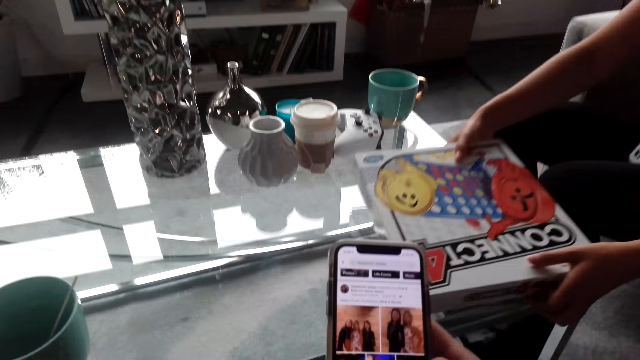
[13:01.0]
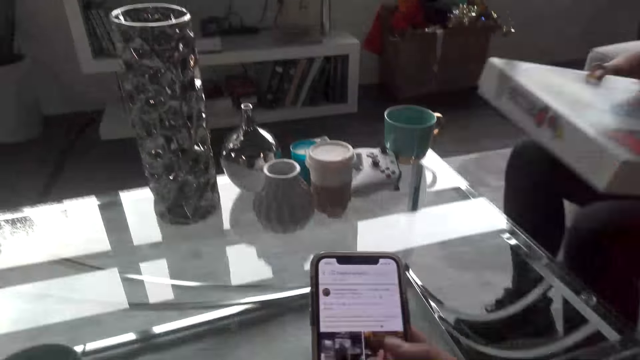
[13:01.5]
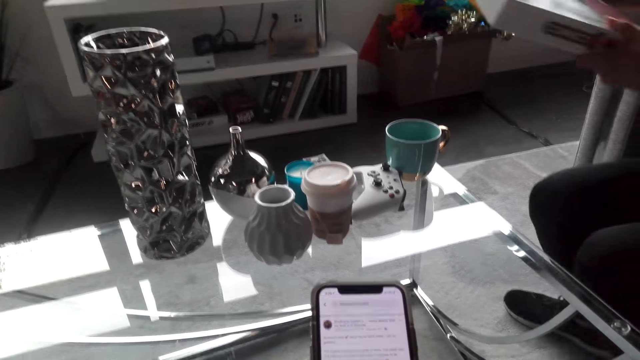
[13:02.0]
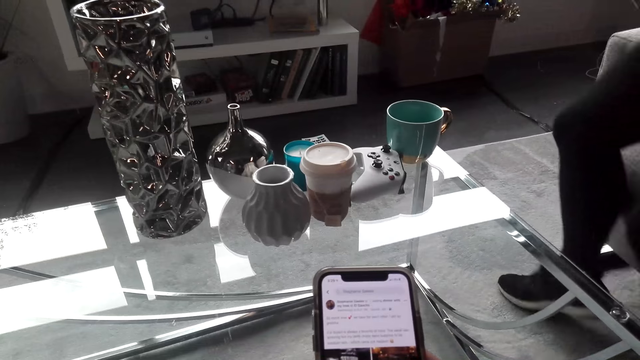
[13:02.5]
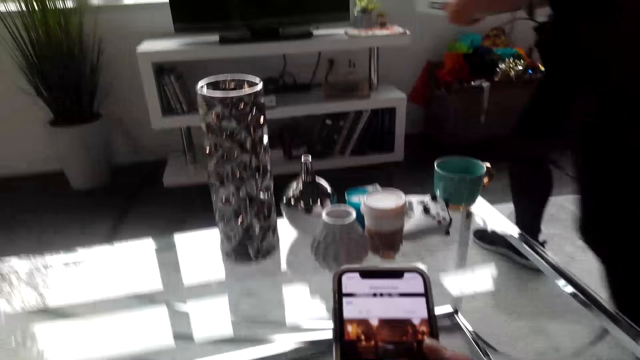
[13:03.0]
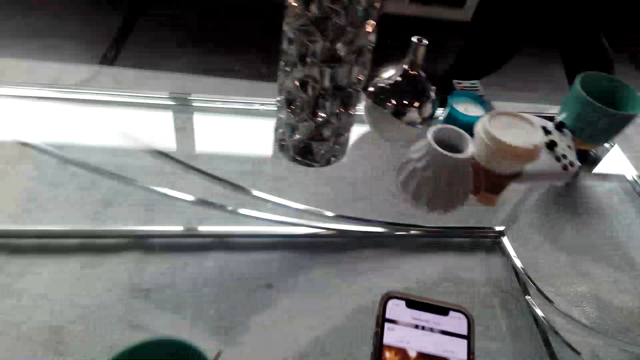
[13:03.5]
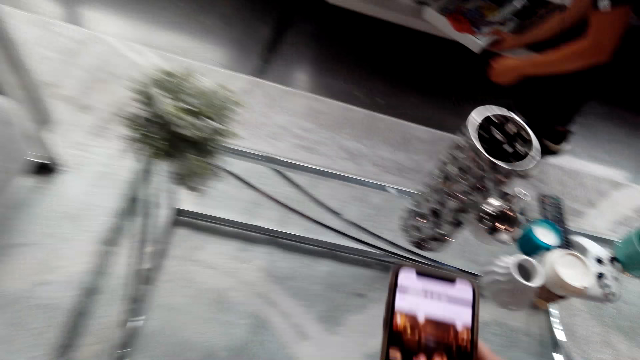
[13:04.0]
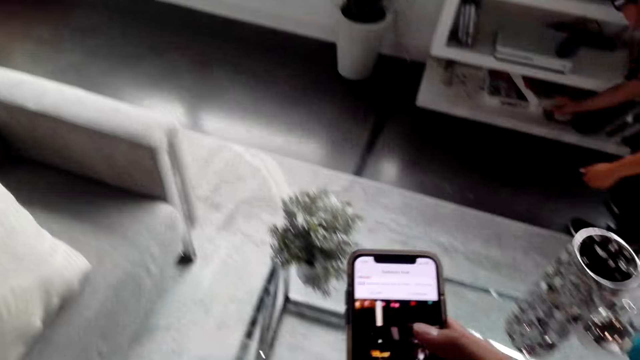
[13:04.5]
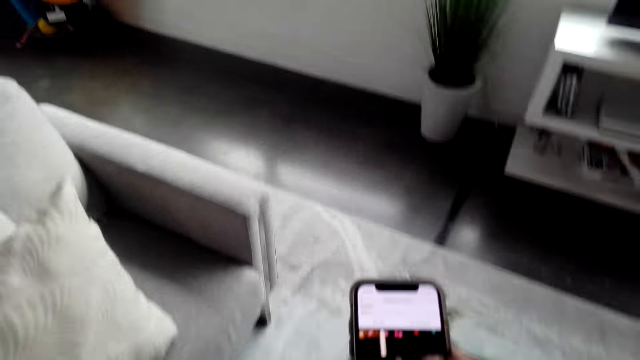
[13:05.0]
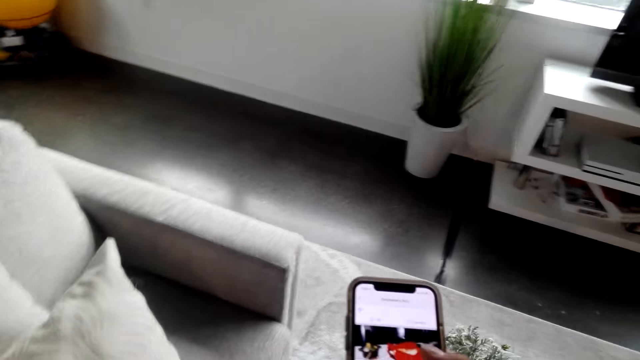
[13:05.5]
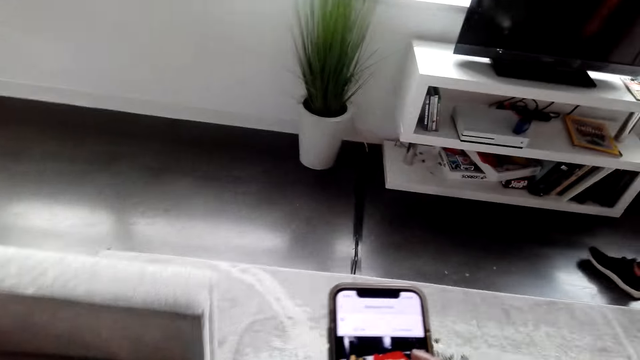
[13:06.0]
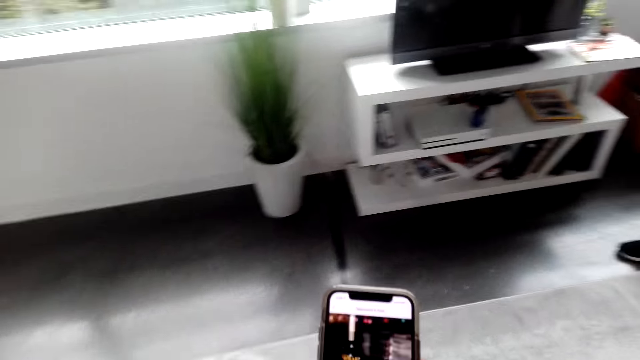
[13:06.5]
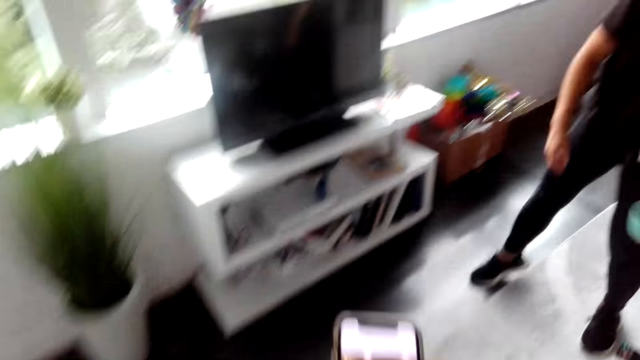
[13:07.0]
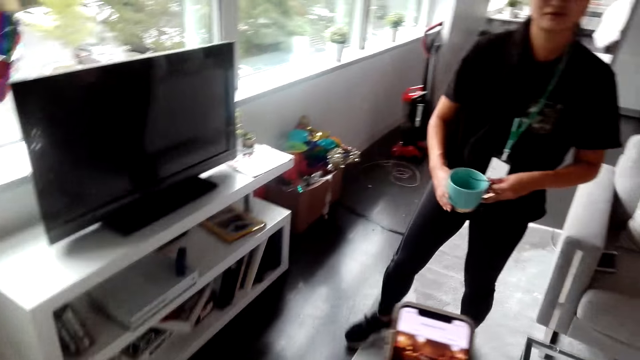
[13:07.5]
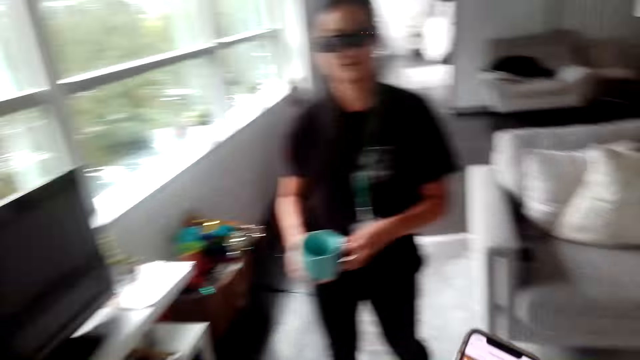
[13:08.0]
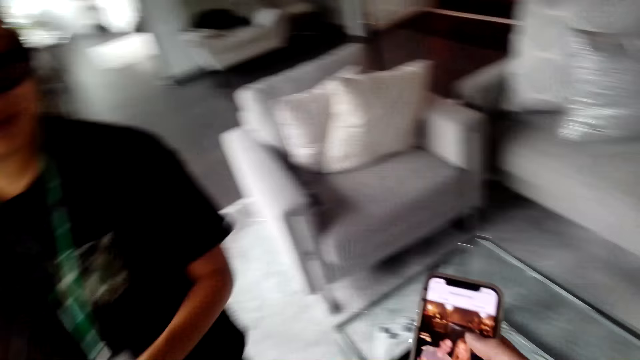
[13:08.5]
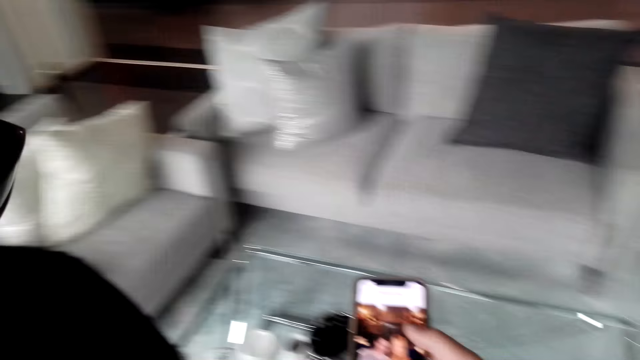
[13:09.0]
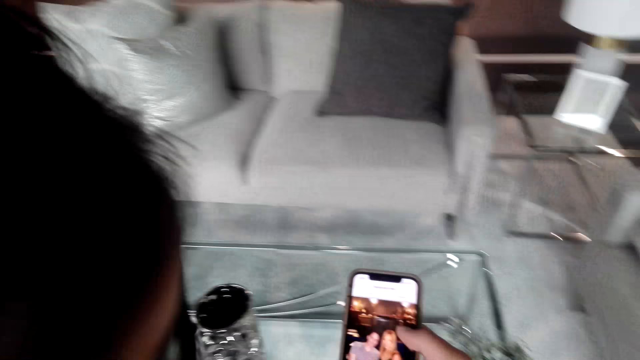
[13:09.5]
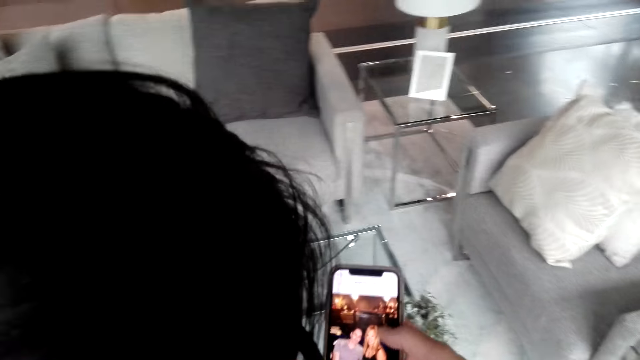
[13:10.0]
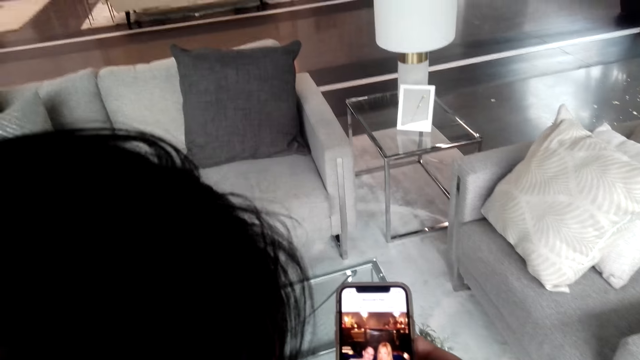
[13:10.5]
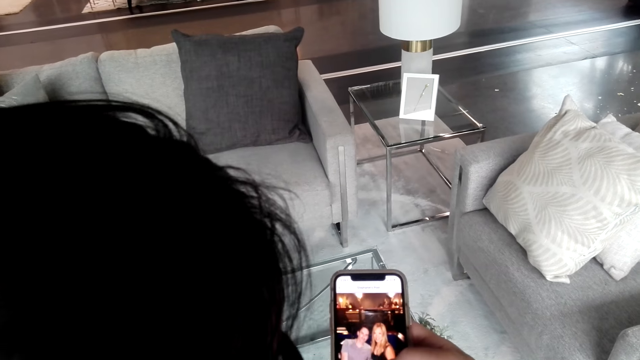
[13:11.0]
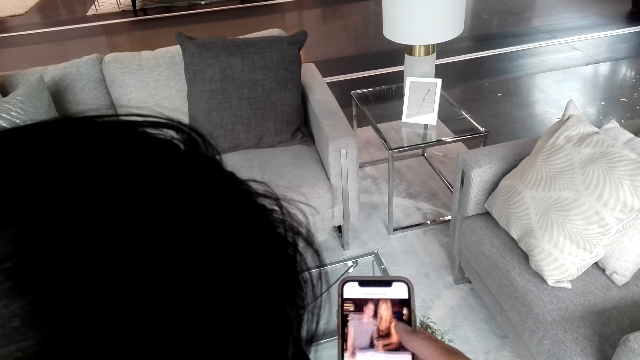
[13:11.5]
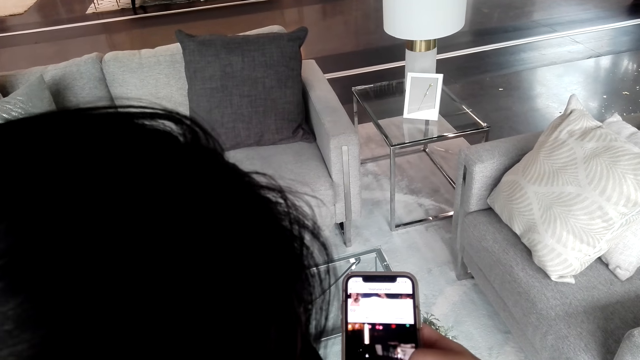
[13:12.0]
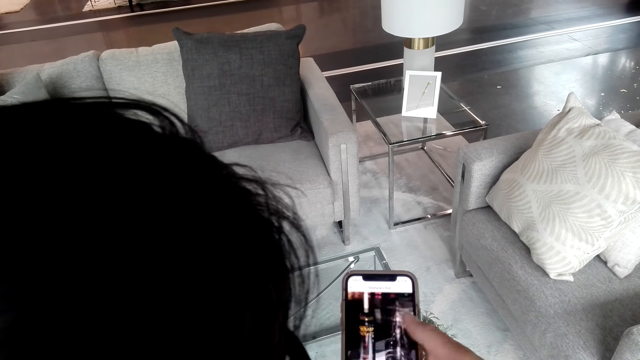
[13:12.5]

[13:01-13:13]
The camera wearer uses the phone. The lady moves around. The lady puts a box in the stand. The camera wearer uses the phone. They show the lady the phone. They interact with the lady.

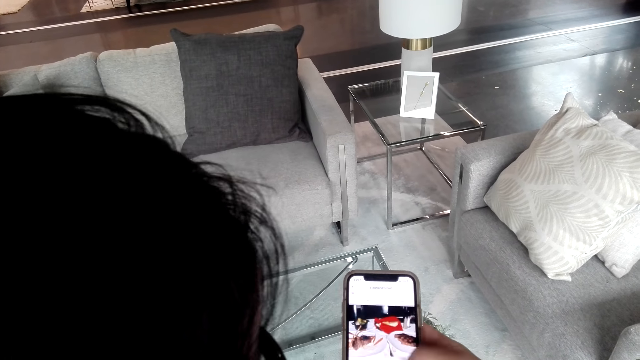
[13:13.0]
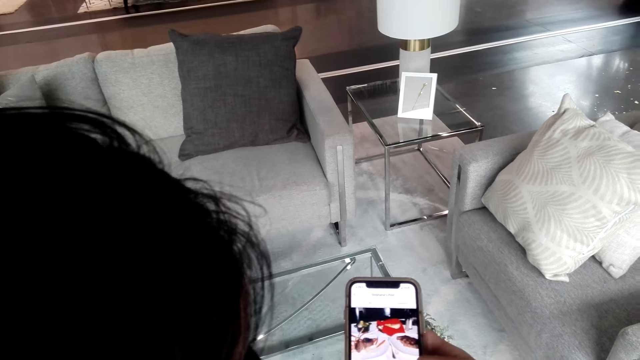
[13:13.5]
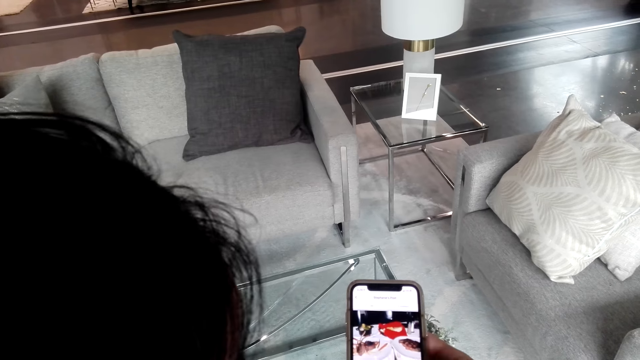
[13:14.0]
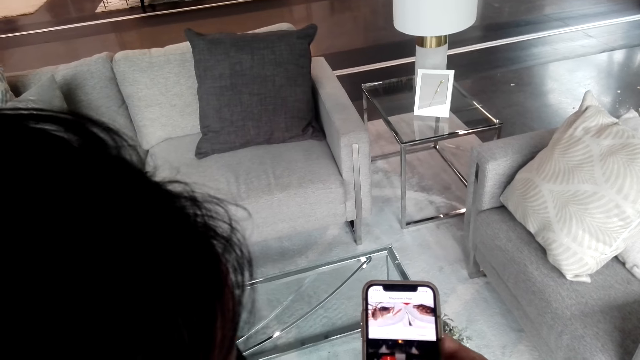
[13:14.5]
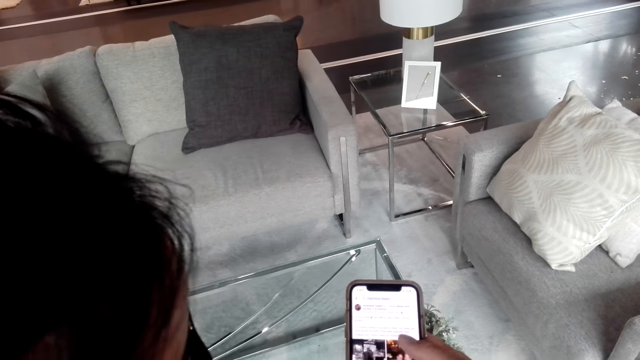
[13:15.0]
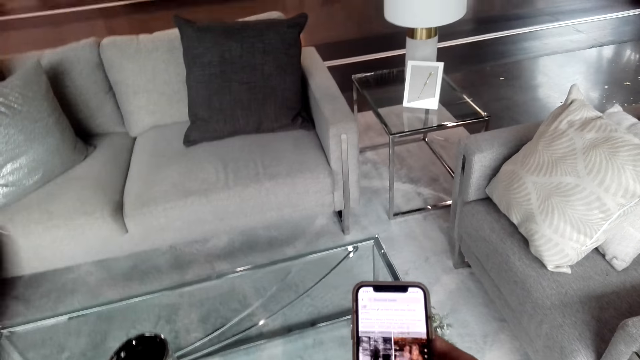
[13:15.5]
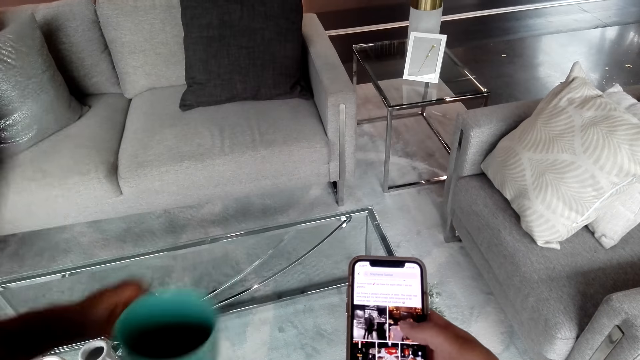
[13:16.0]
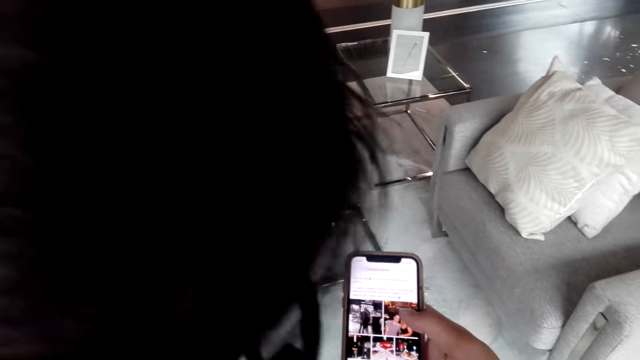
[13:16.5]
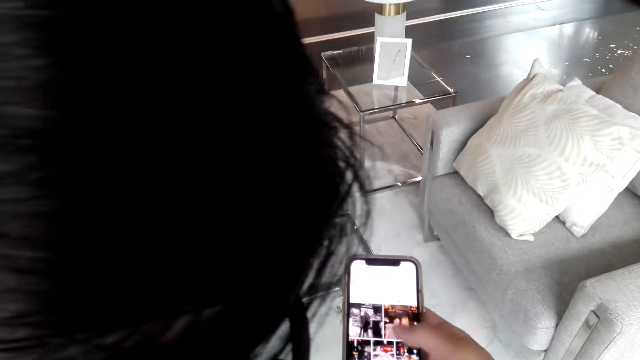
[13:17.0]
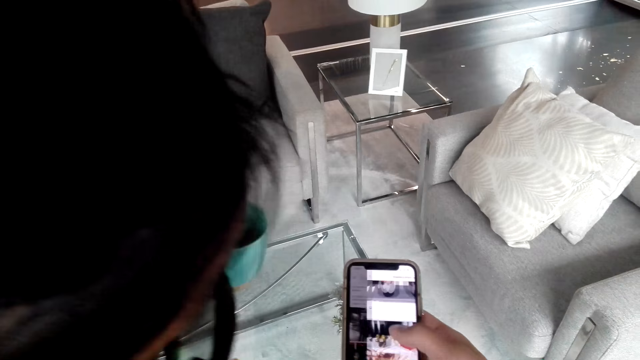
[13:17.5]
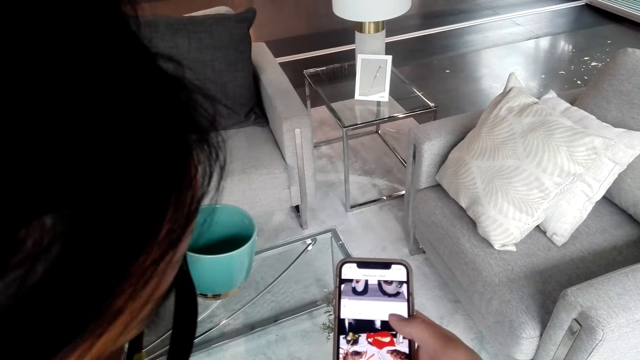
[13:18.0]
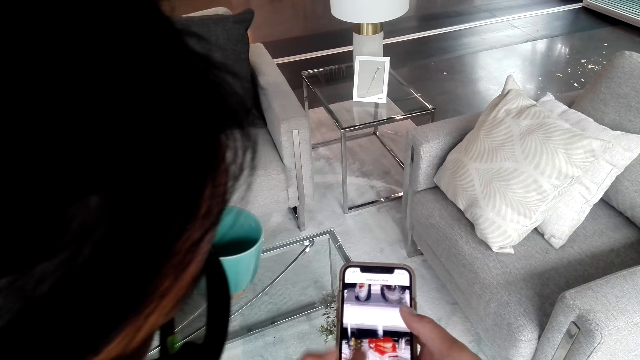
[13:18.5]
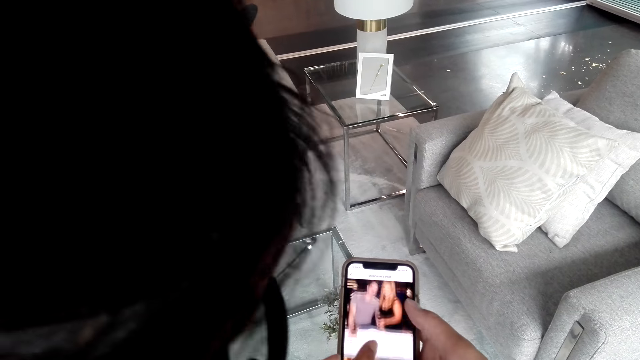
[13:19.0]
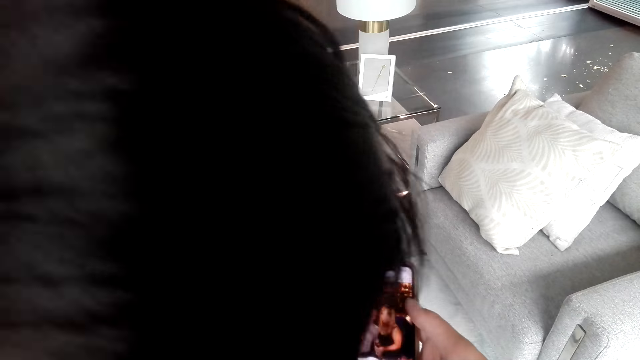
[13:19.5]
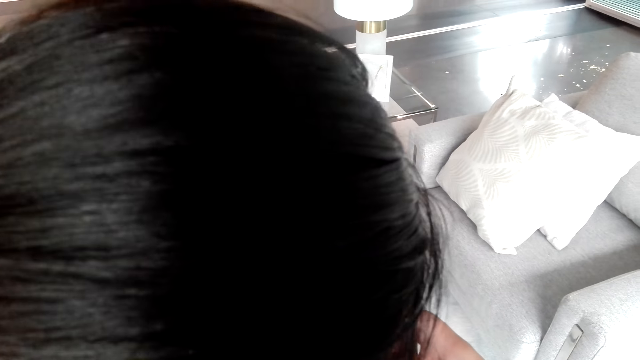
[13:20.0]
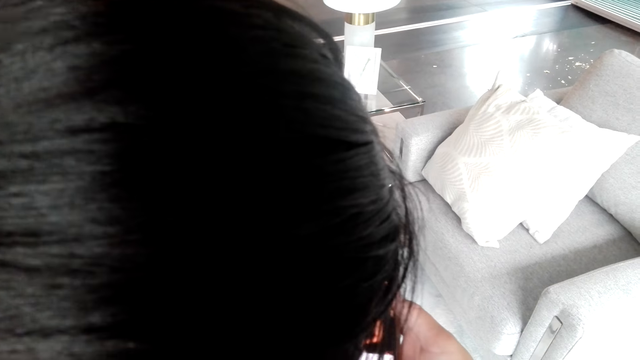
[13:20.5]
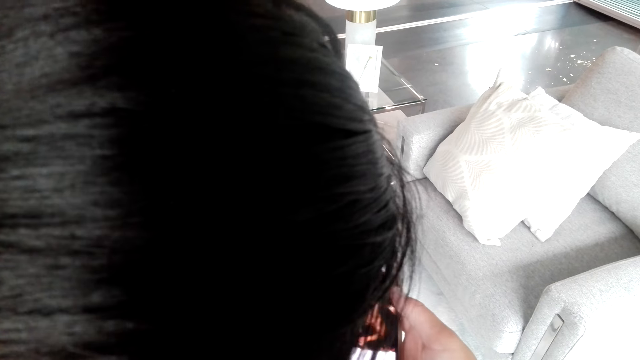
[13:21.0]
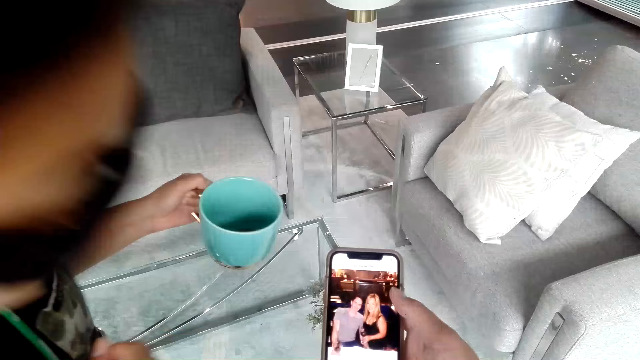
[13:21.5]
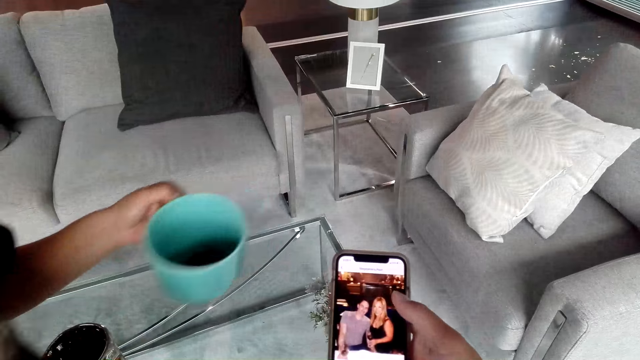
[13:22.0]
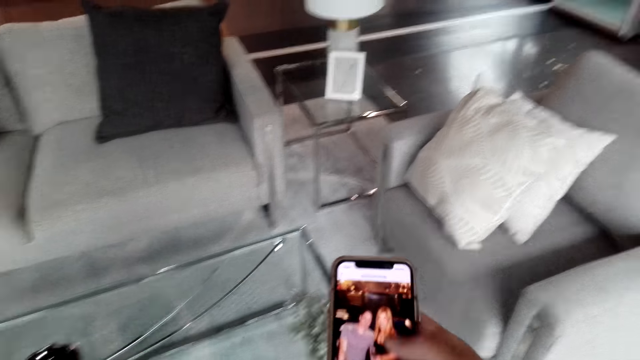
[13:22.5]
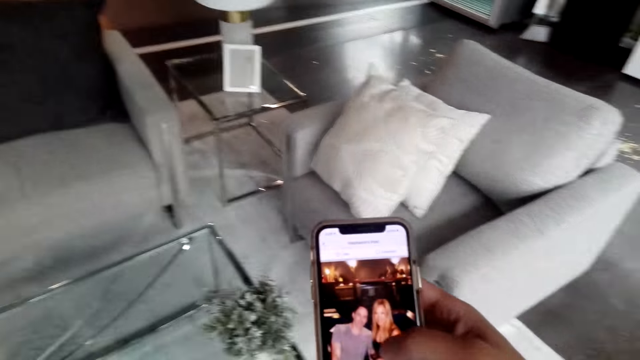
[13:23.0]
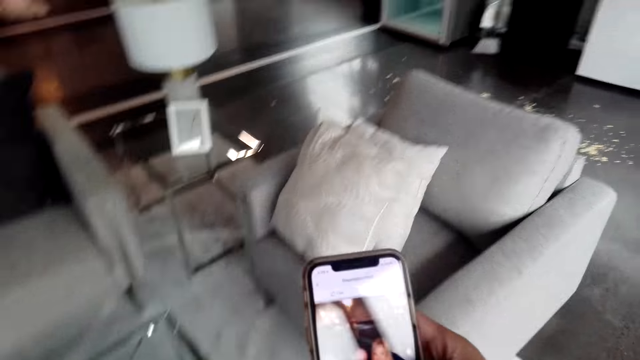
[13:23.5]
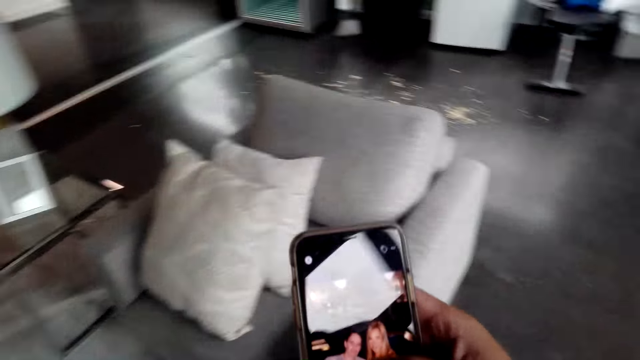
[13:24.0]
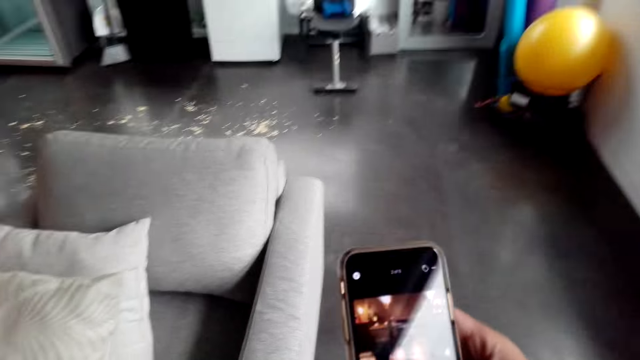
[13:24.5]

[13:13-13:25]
The camera wearer uses the phone.
